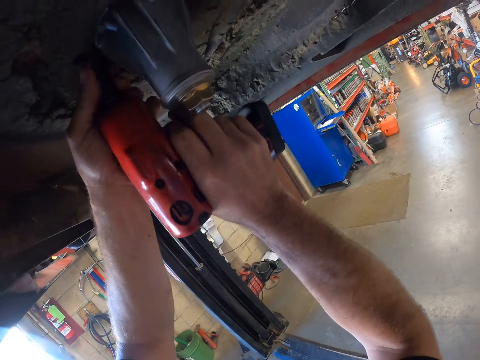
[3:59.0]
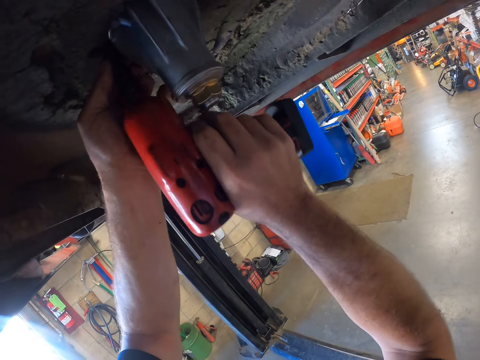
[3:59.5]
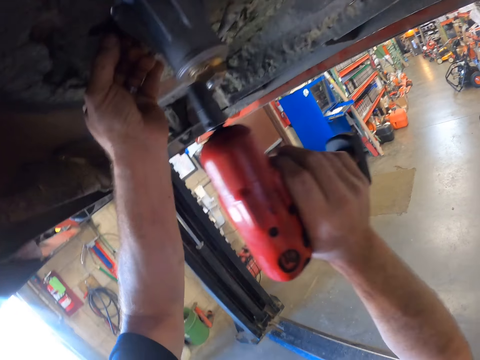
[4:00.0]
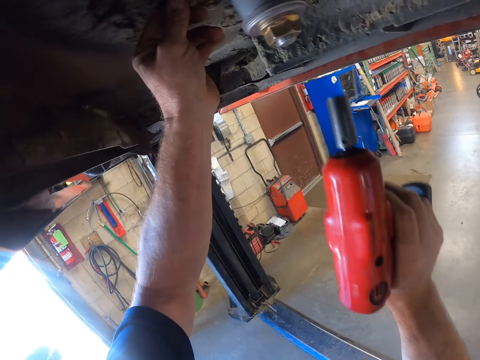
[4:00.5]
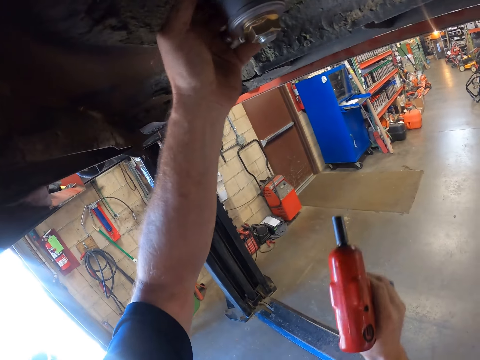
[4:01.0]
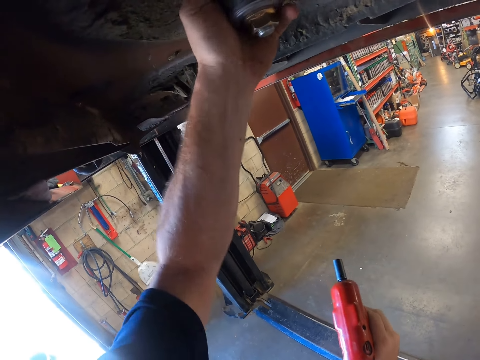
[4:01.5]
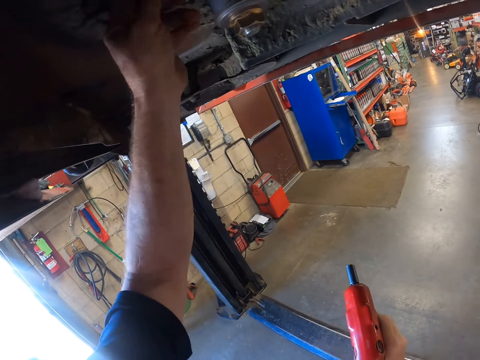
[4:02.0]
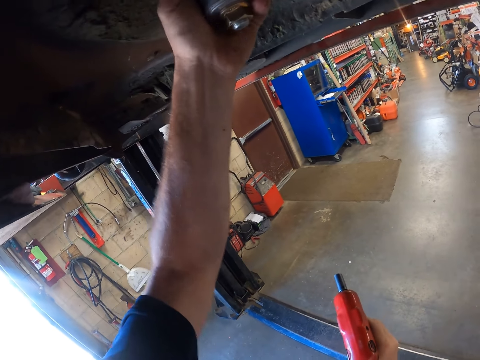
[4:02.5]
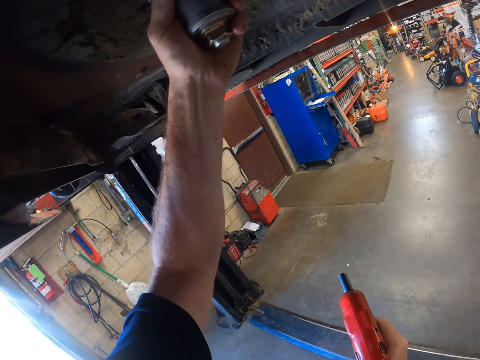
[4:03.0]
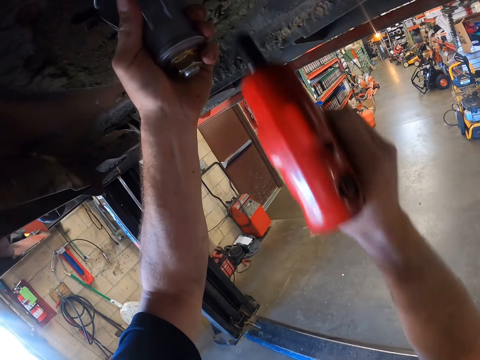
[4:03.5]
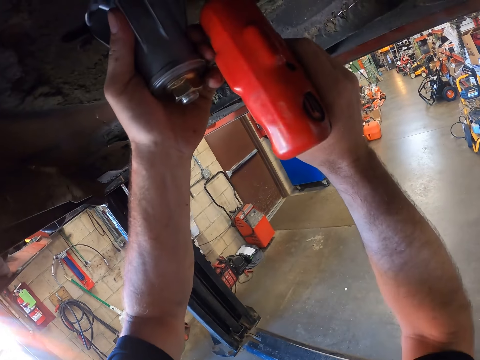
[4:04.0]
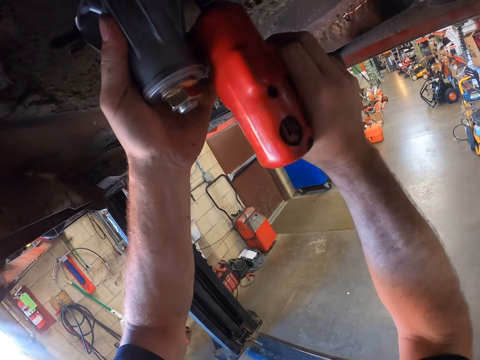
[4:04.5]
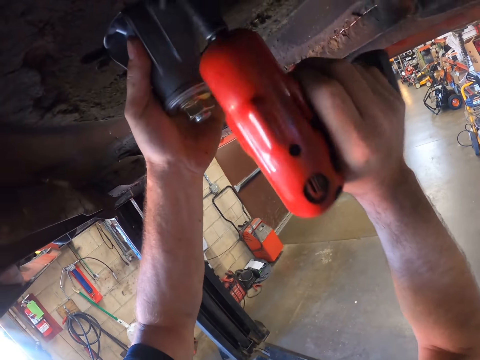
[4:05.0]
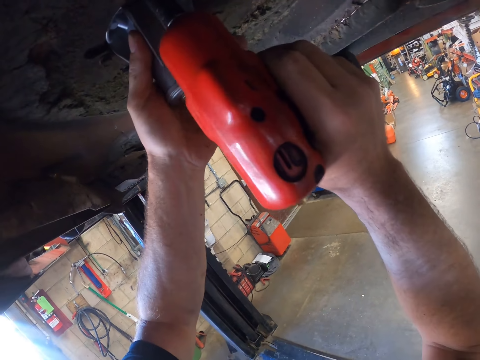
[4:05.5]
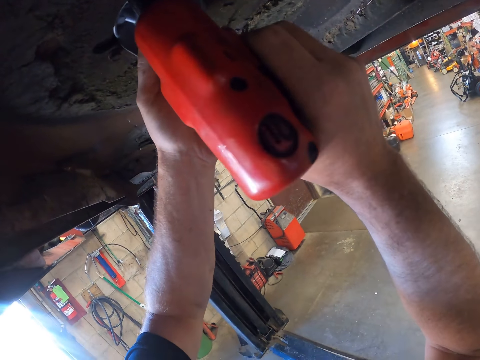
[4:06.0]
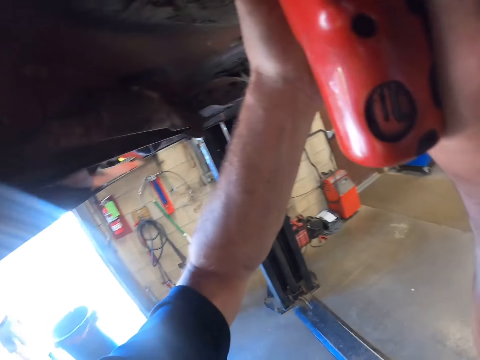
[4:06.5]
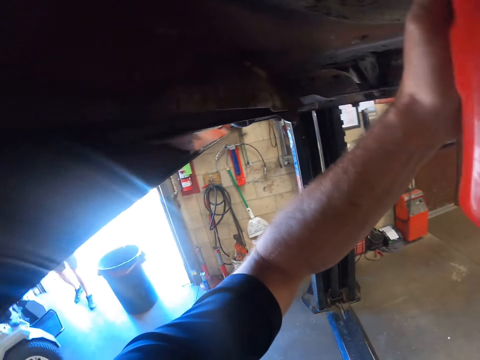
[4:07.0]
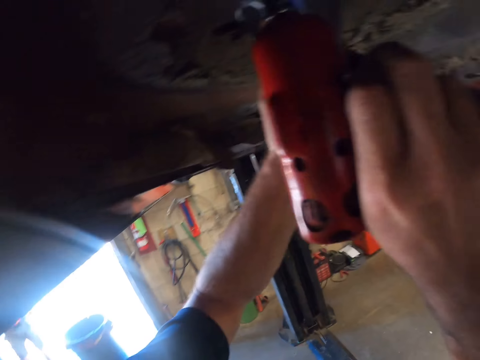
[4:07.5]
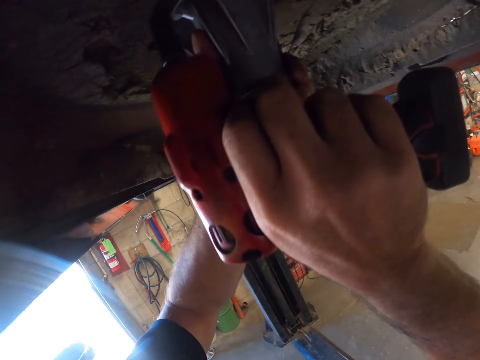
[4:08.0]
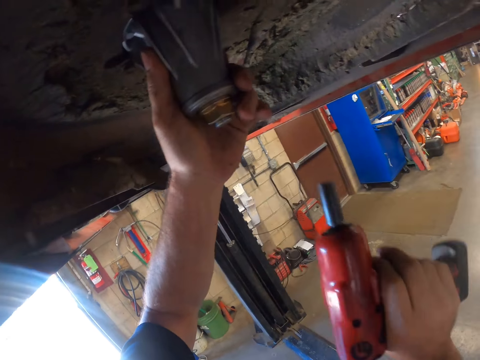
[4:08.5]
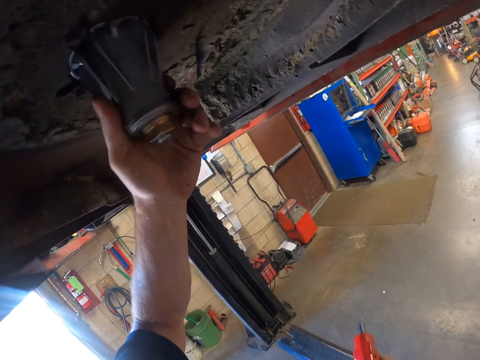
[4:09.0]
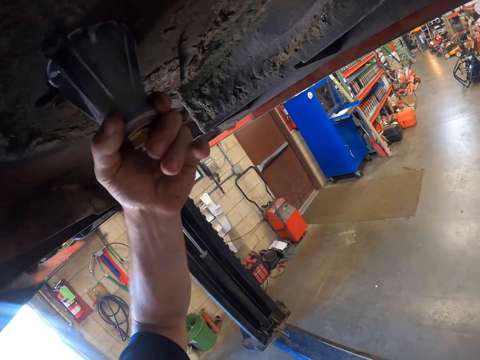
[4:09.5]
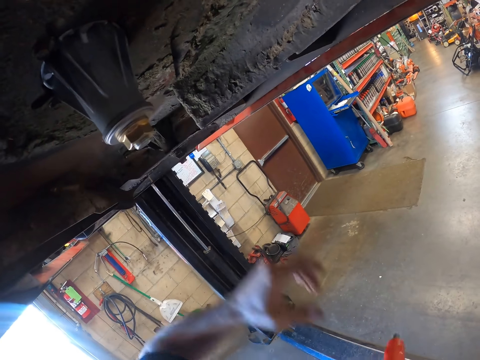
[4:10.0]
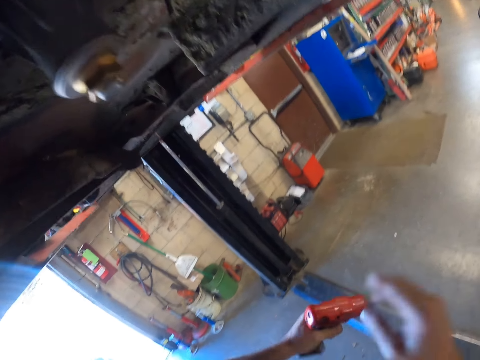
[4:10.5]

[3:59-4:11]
The camera wearer pulls something. They fix the nut. They hold something.
